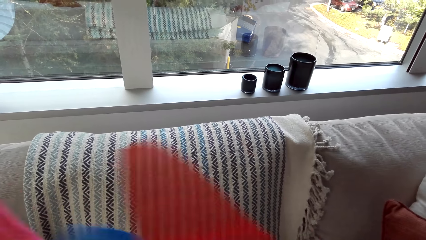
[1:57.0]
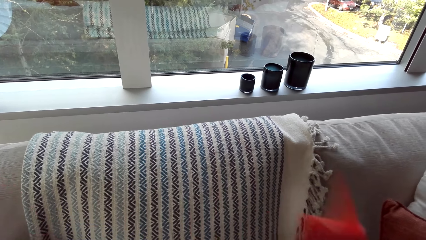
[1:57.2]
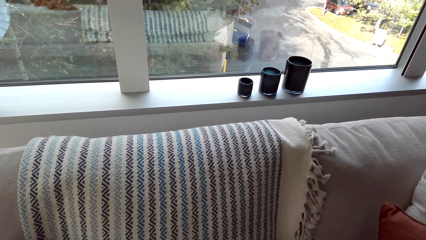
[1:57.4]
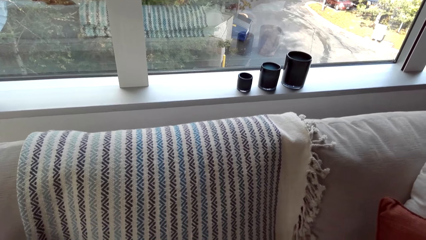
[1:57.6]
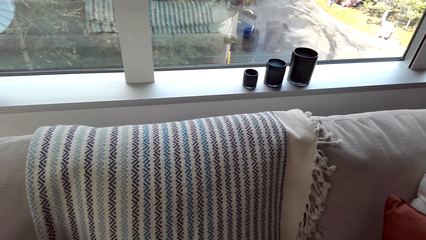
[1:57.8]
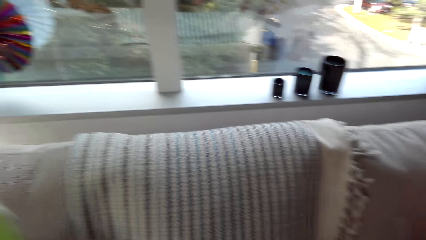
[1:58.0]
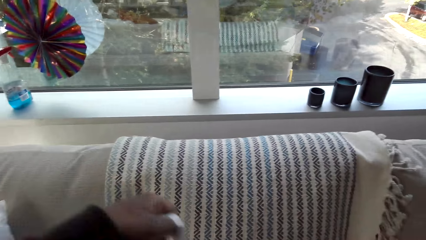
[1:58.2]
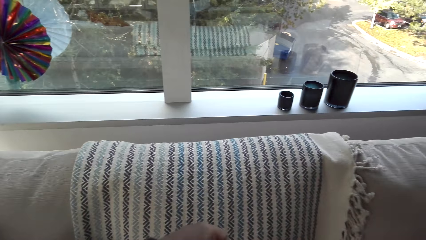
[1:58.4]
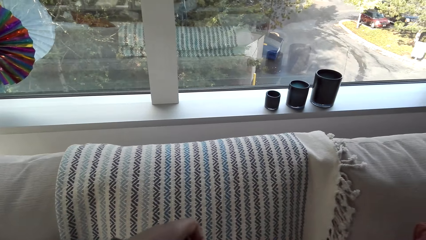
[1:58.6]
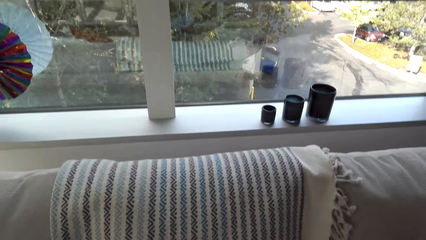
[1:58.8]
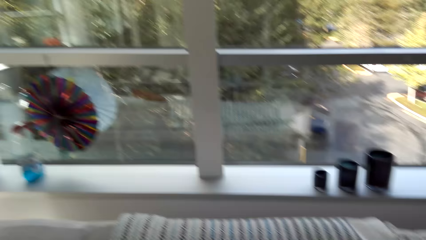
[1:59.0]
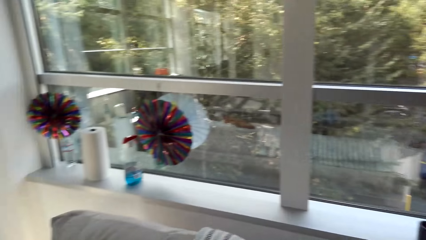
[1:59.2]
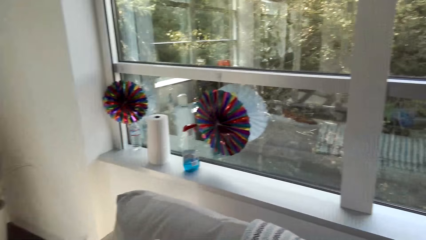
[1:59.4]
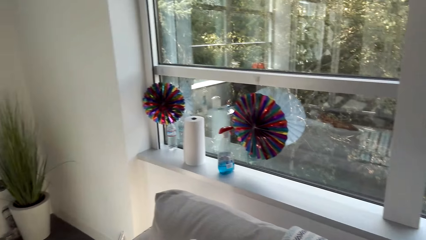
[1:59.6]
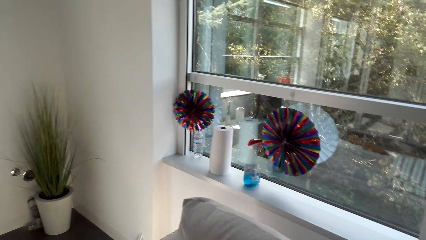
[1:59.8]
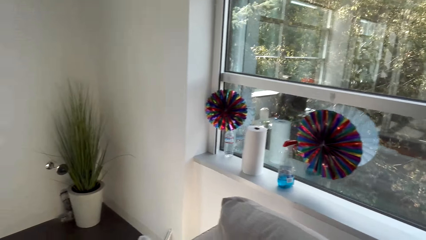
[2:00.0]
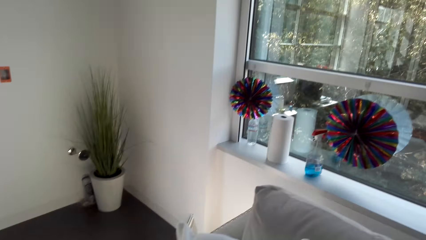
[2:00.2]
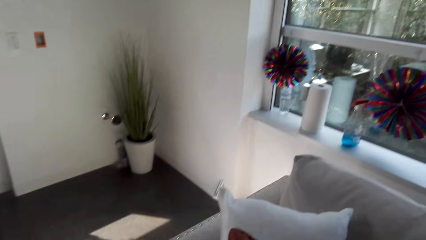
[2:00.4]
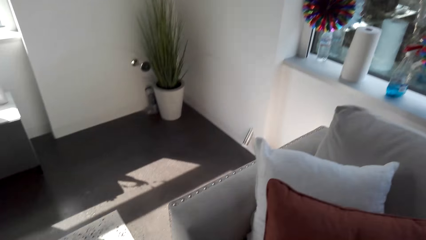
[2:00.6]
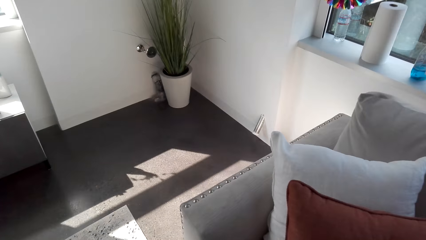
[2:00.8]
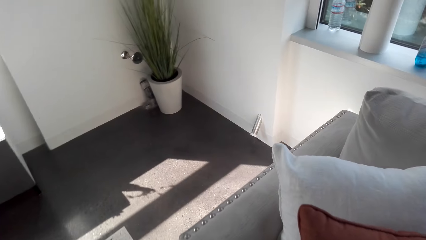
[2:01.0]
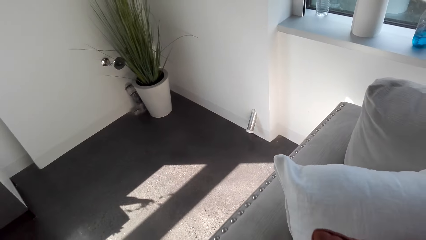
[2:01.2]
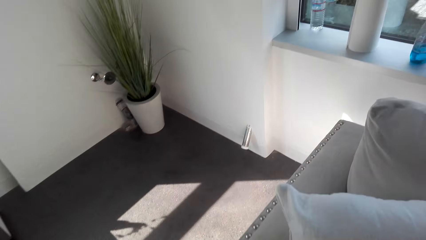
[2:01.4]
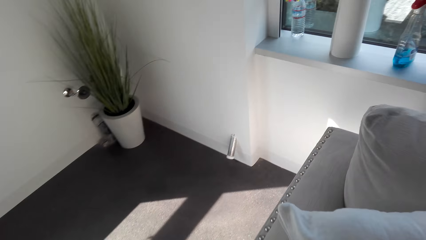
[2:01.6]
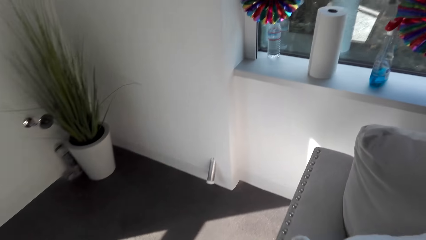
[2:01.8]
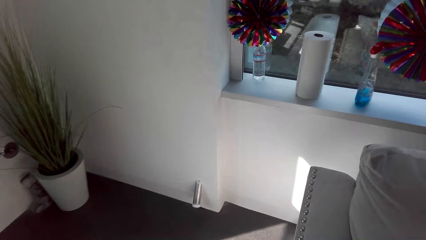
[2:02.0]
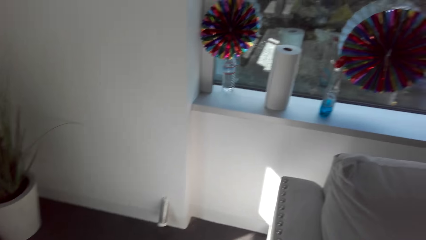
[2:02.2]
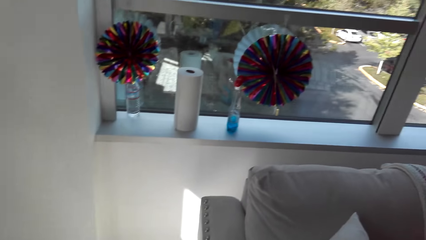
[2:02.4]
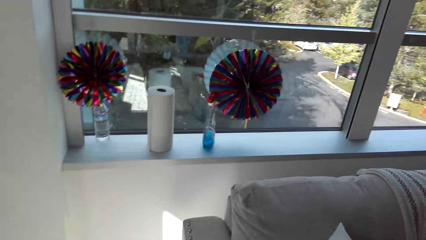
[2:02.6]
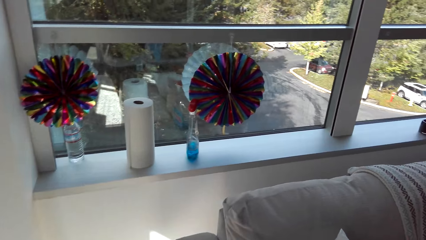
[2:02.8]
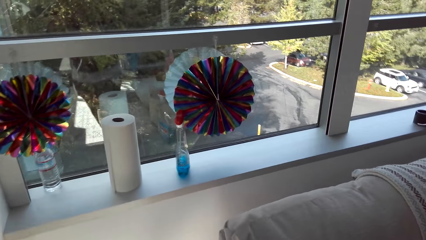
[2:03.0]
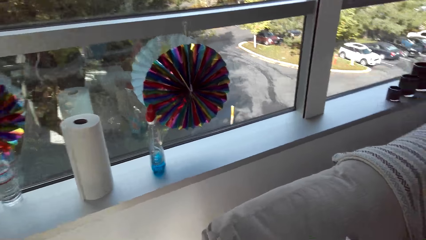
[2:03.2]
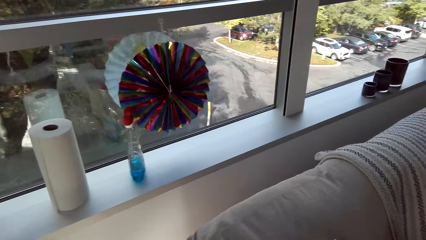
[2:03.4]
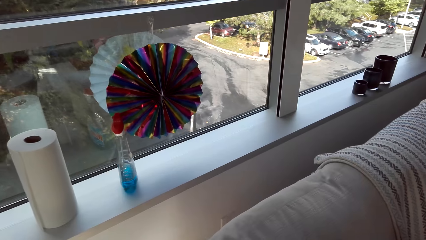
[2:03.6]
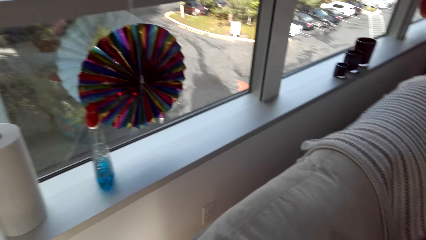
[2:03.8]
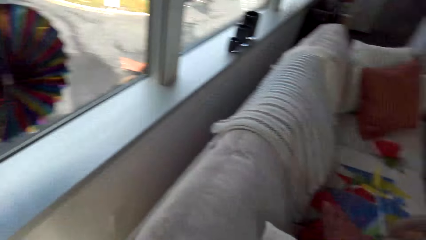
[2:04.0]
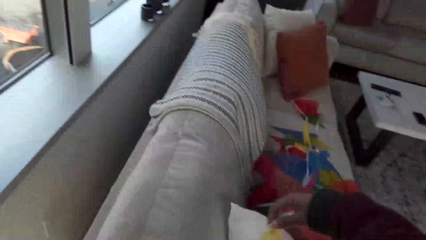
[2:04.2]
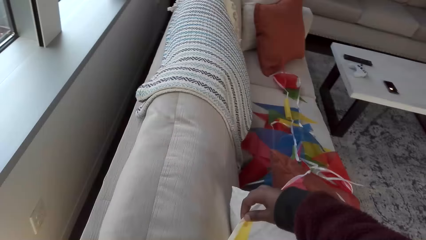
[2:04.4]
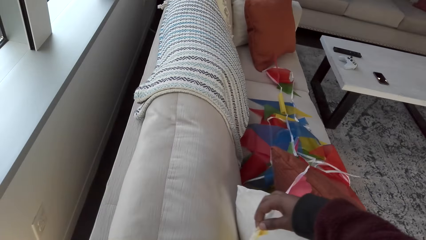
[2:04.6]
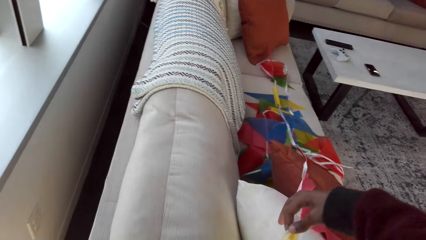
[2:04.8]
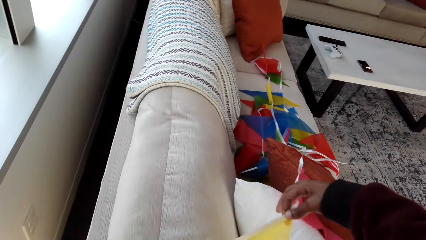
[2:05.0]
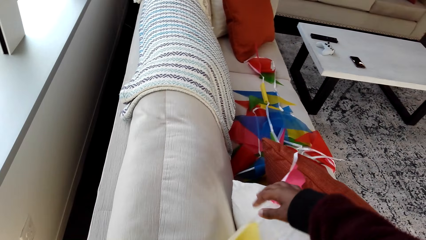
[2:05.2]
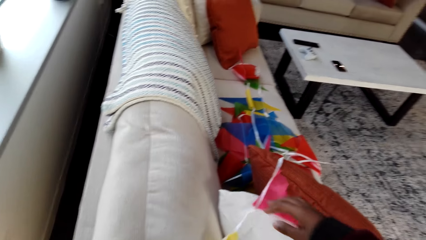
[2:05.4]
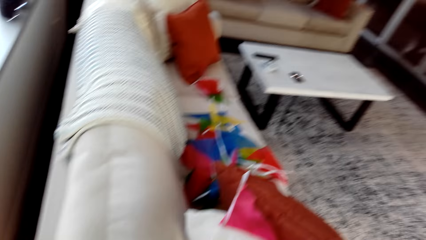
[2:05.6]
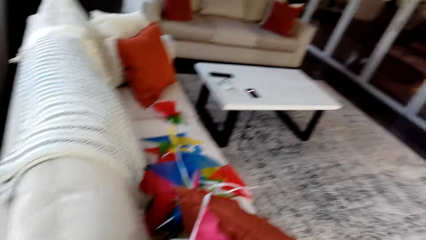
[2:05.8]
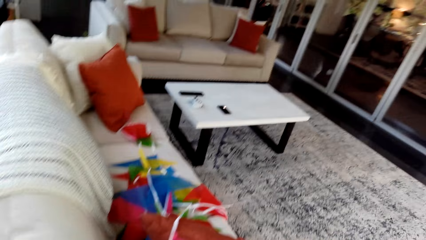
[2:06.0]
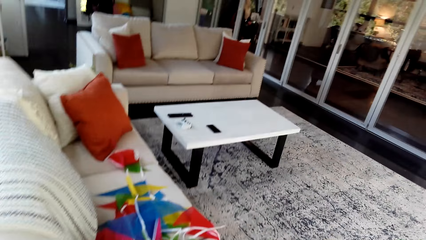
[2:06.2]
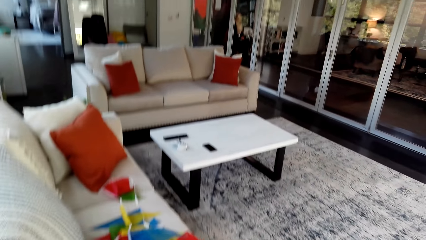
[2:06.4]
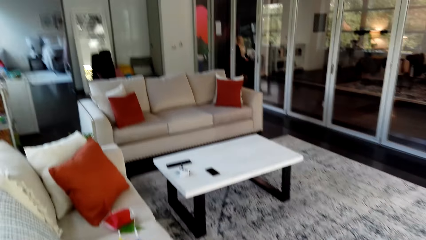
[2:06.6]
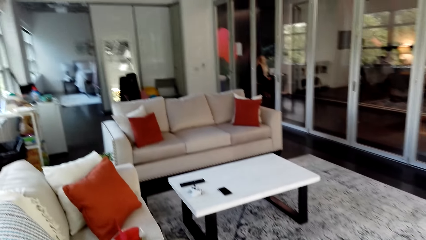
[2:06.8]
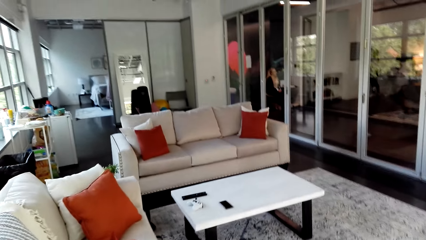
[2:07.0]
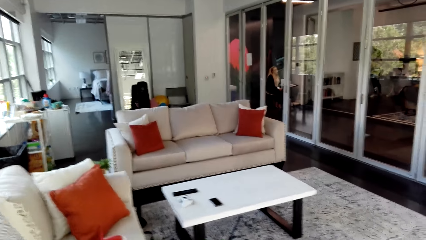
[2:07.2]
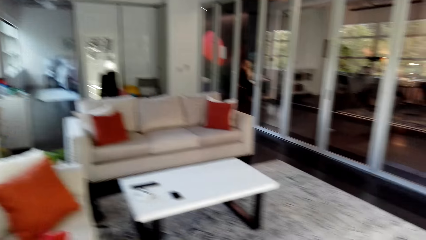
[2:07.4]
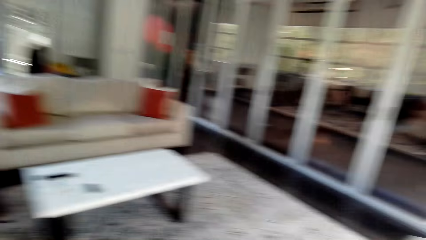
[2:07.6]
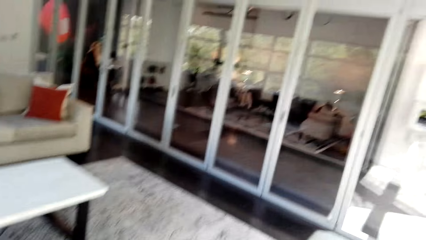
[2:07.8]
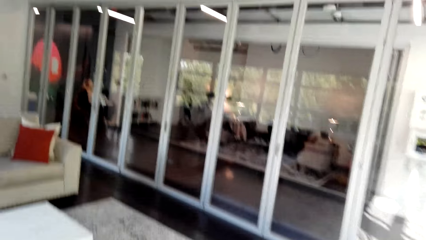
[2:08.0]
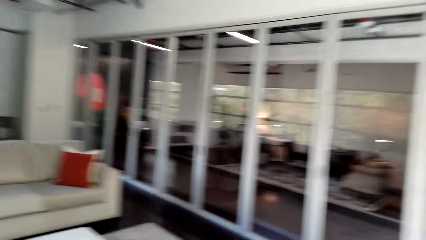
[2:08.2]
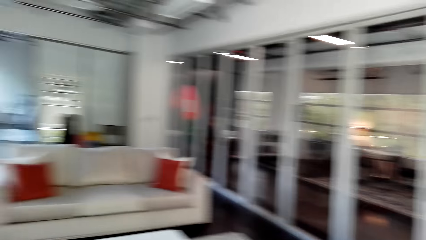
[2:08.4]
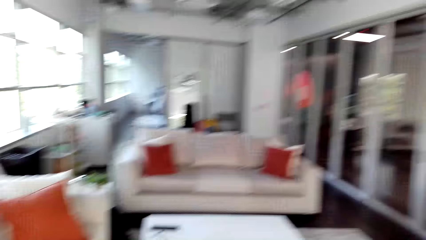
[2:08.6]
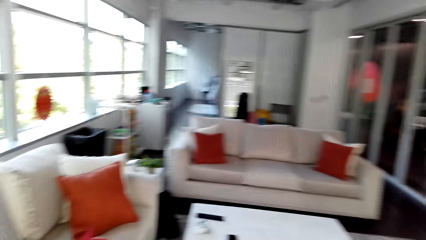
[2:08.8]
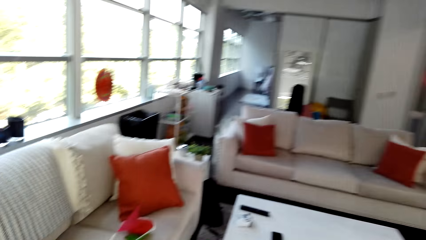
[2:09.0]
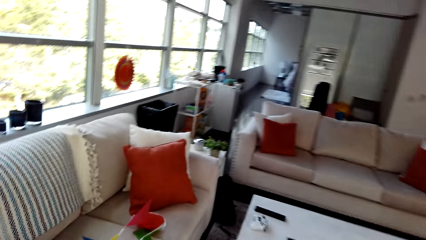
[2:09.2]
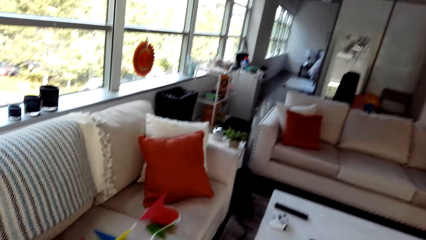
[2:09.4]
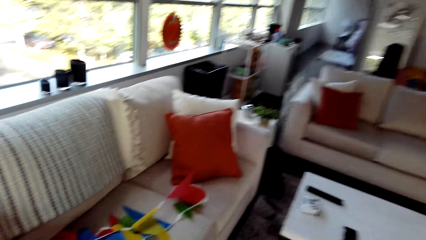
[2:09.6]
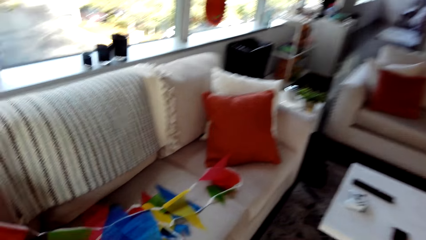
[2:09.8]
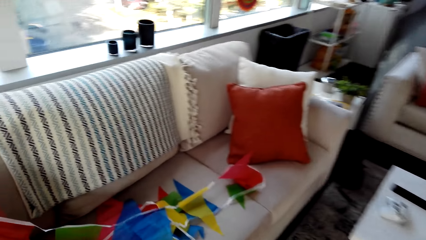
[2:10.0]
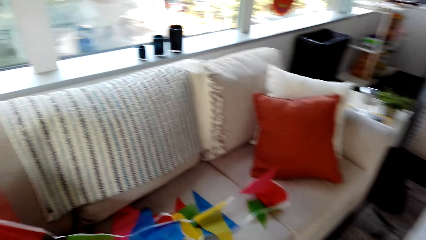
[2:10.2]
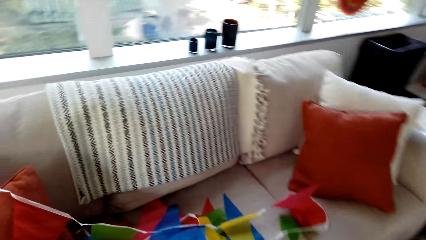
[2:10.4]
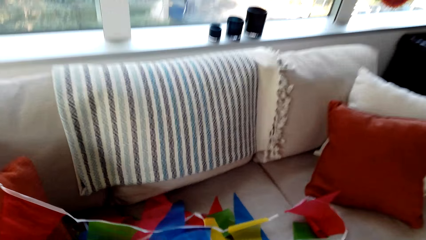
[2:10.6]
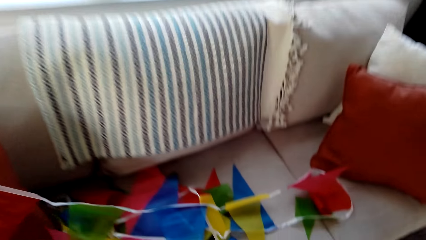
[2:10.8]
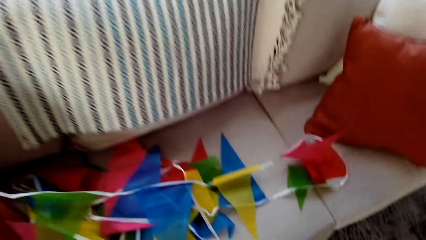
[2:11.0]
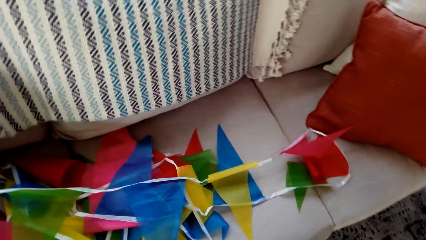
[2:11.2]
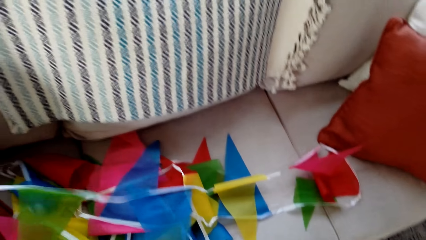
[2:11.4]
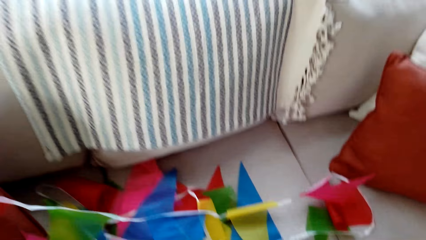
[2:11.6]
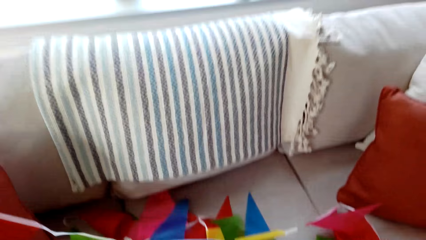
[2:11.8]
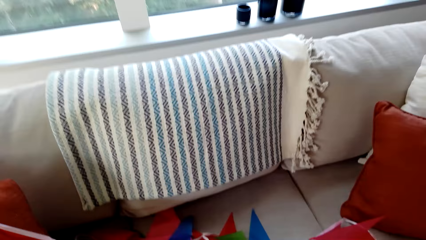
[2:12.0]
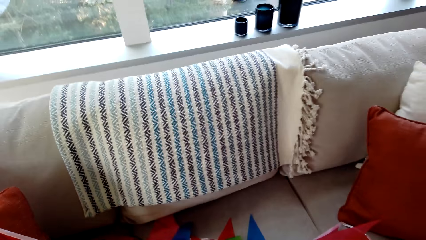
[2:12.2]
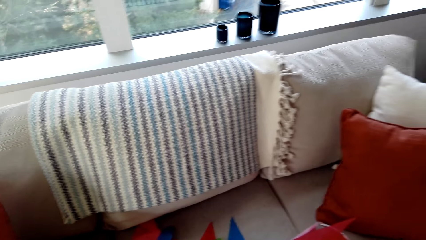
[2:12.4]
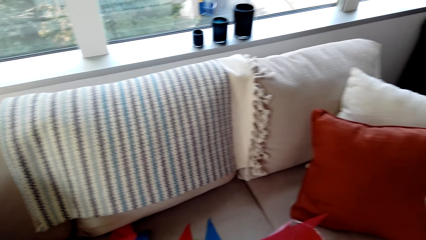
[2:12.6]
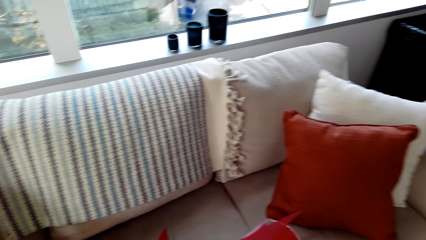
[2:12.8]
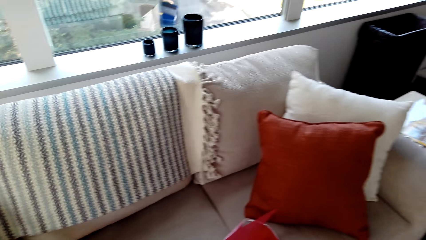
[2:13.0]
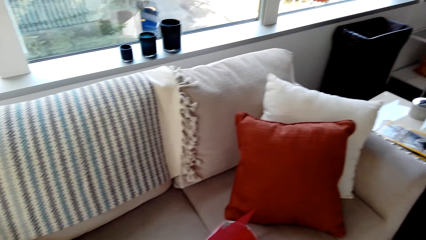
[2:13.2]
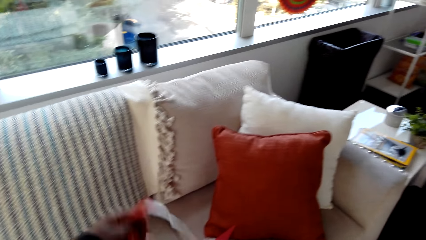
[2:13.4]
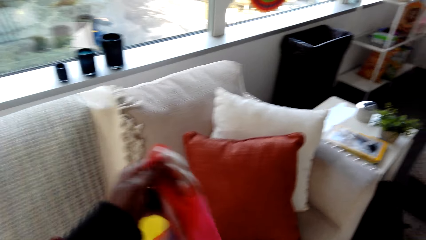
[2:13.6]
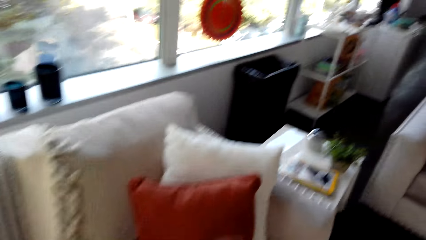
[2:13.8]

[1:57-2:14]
The camera wearer walks in a room. They look around. They spread a flower on the couch. They put the decoration on the couch. They walk in the room. A woman sits on a chair. The camera wearer picks up the decoration on the couch. They align the flower on the couch.
